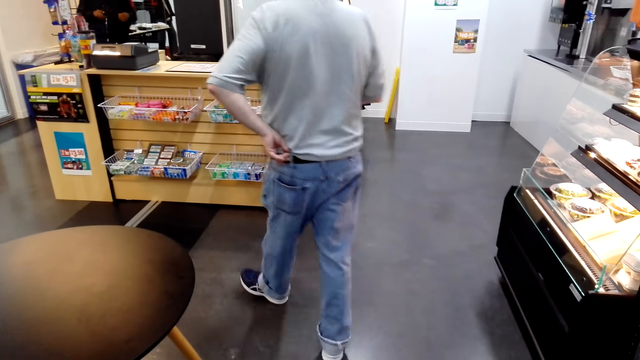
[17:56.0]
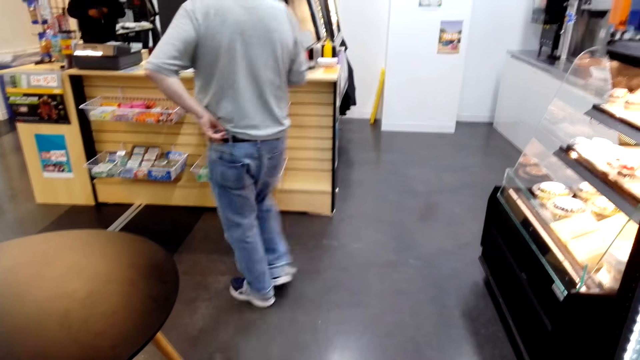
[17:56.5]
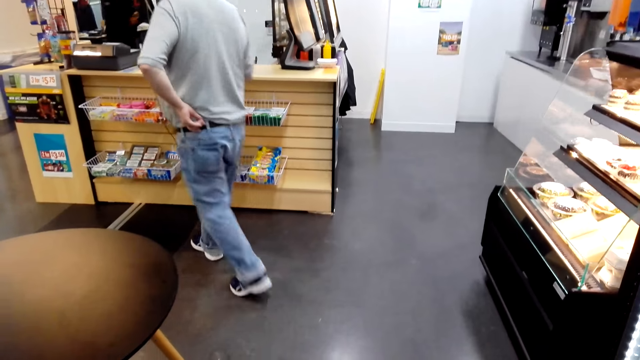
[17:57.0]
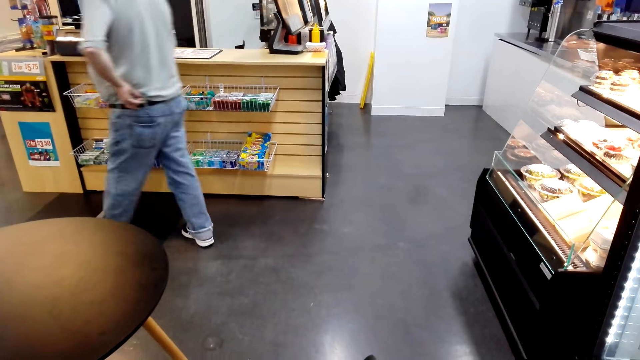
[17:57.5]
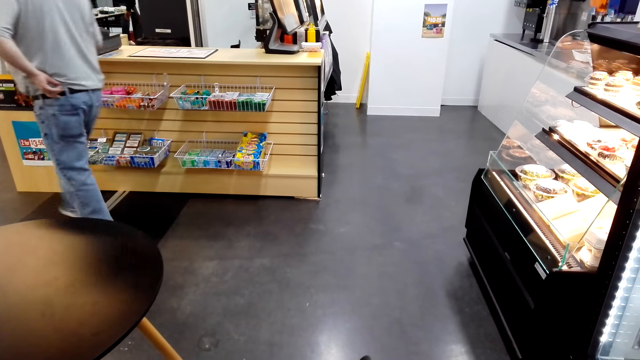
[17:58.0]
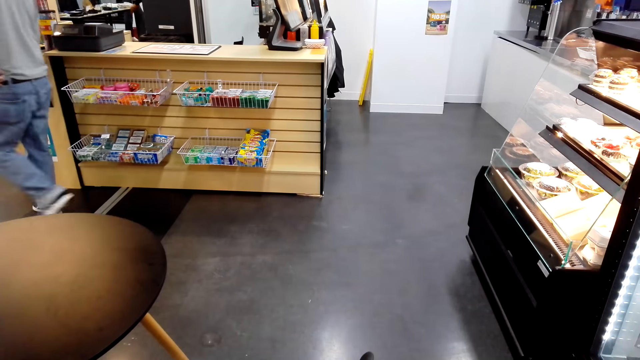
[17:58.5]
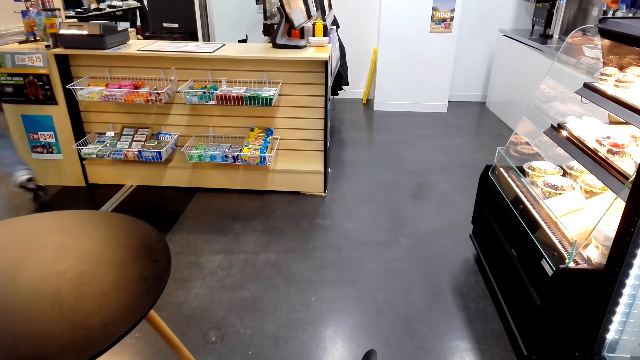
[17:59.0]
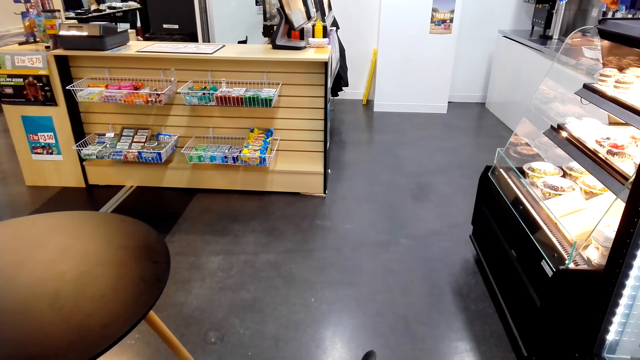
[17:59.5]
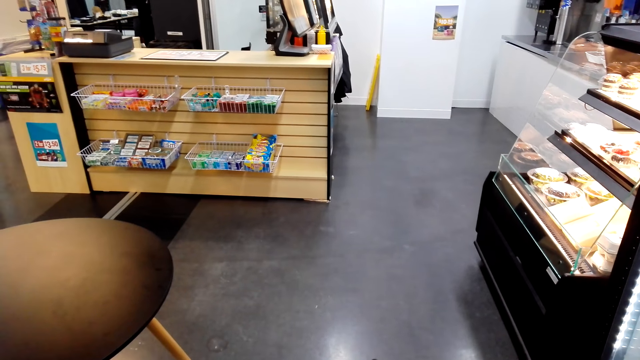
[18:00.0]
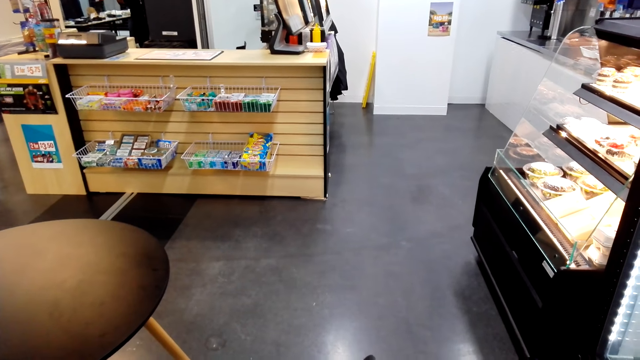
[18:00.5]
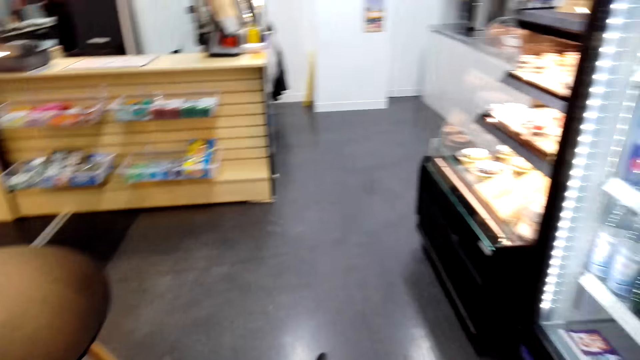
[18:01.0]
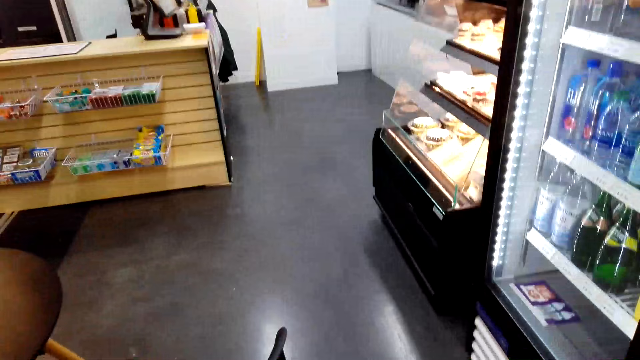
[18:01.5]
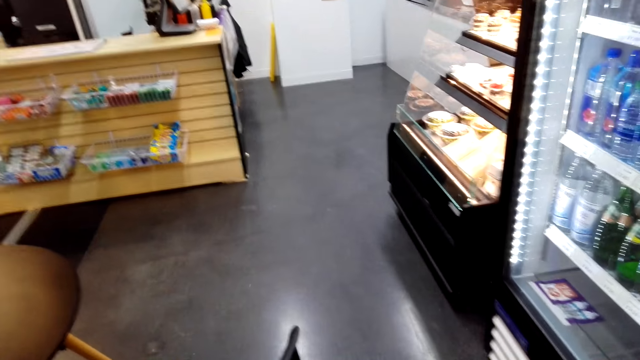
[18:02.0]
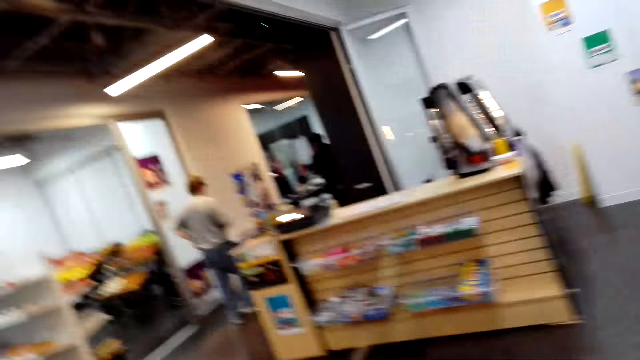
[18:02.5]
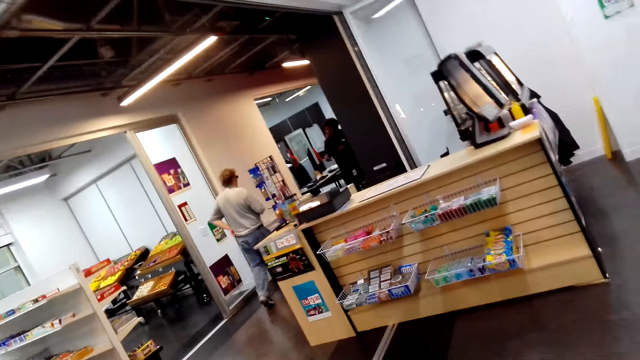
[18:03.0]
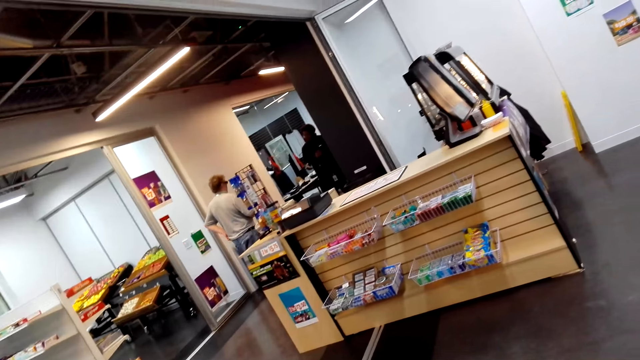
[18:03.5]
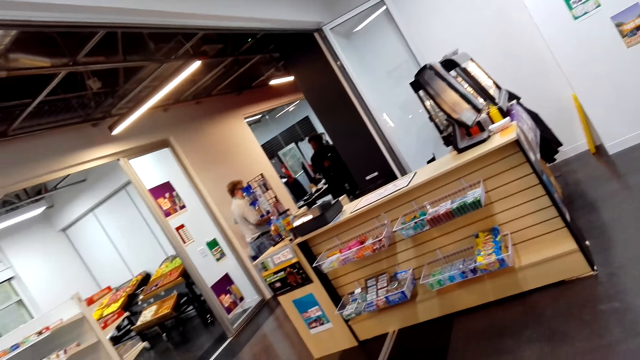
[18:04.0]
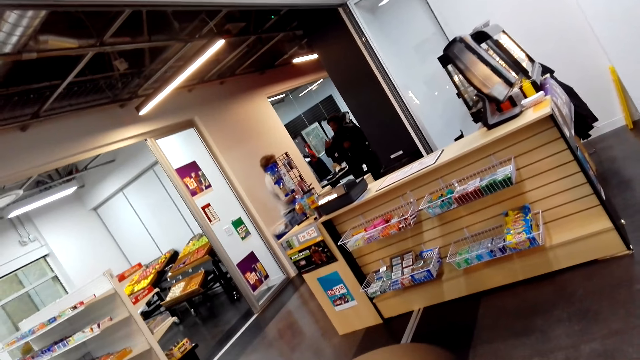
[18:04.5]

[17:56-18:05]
A man walks towards the counter.

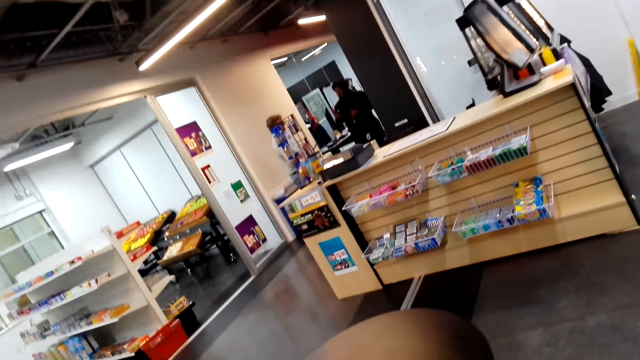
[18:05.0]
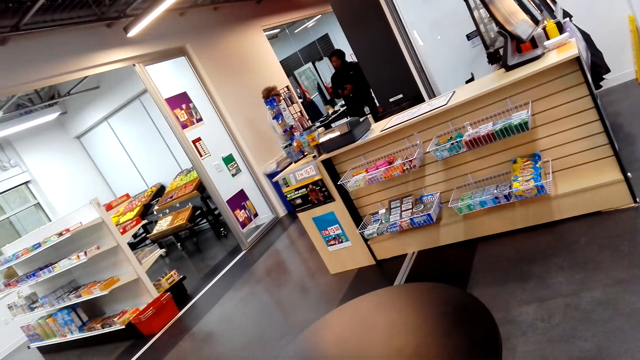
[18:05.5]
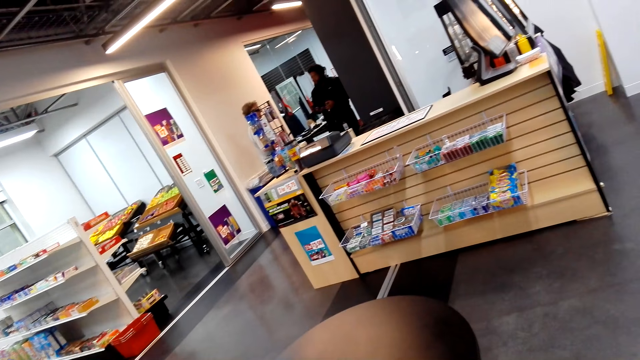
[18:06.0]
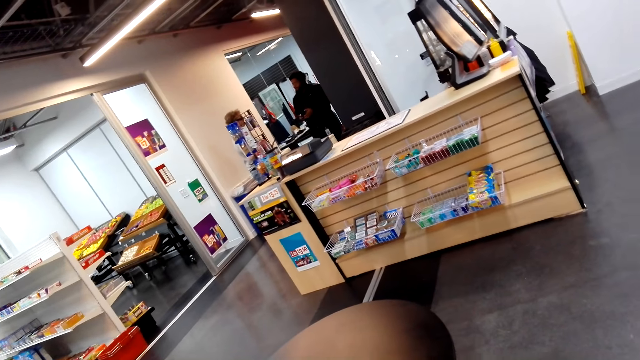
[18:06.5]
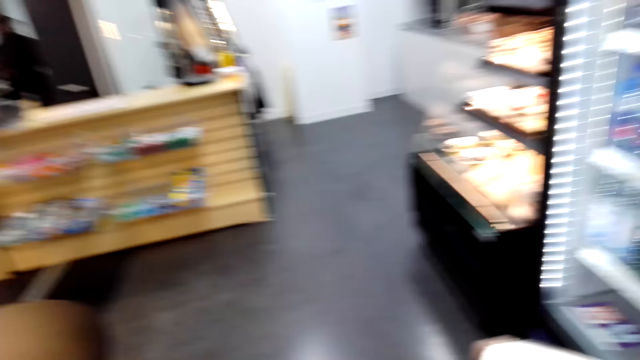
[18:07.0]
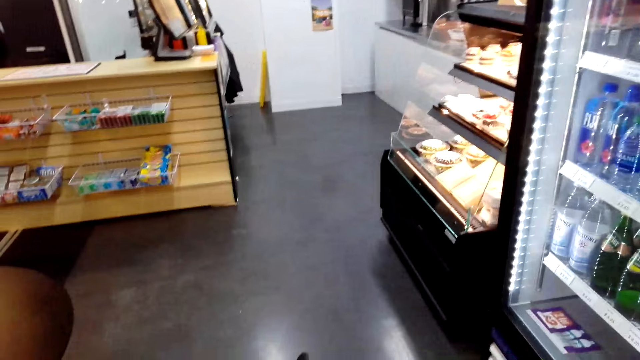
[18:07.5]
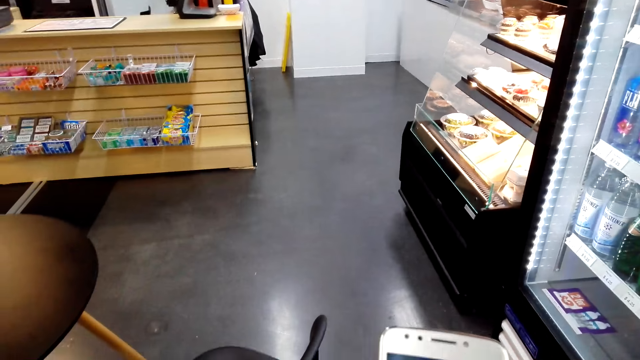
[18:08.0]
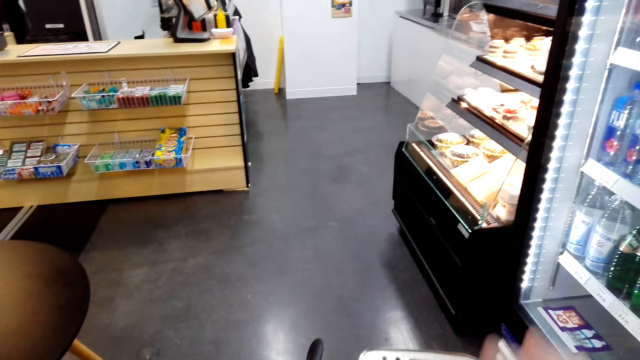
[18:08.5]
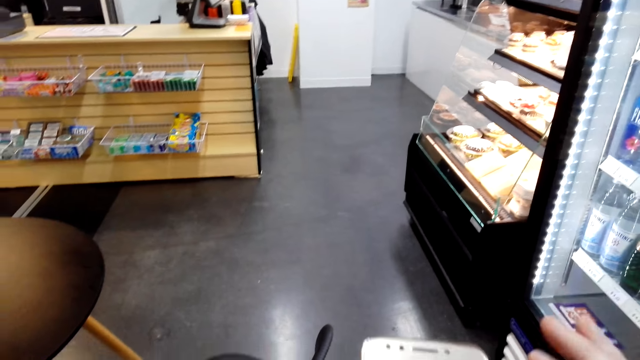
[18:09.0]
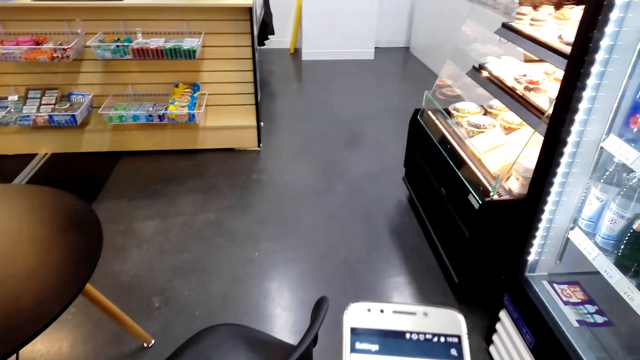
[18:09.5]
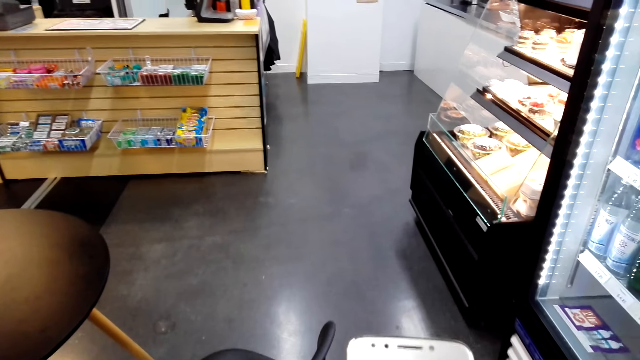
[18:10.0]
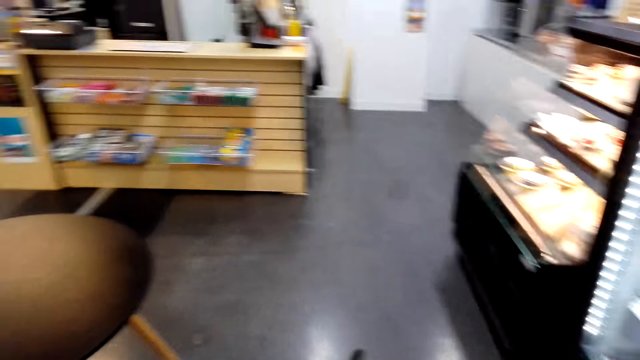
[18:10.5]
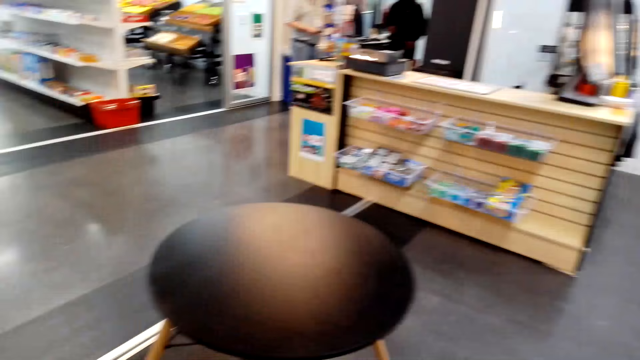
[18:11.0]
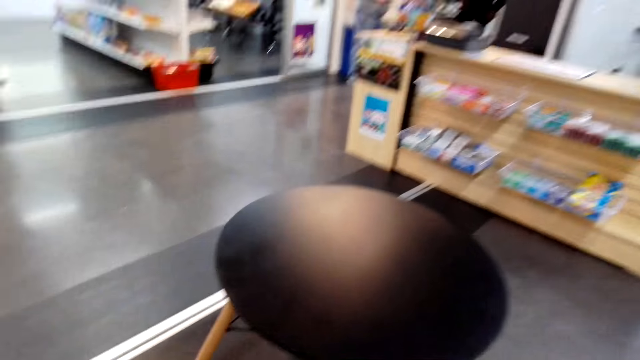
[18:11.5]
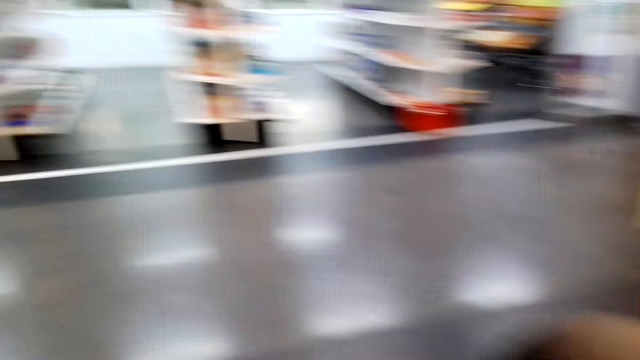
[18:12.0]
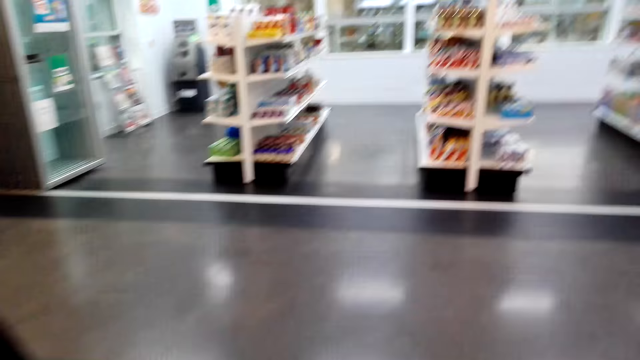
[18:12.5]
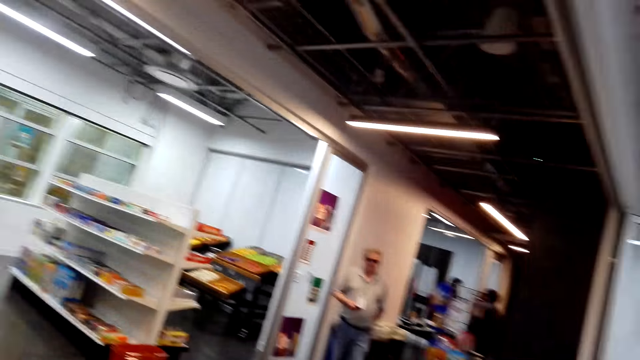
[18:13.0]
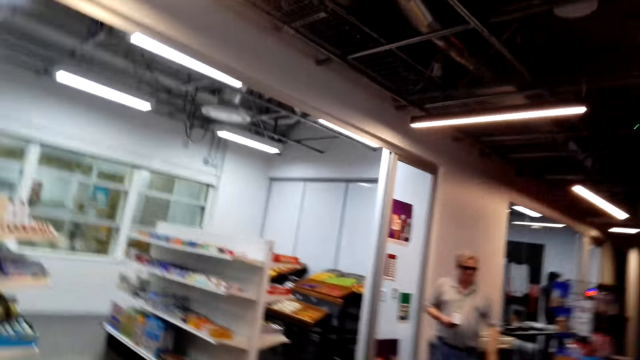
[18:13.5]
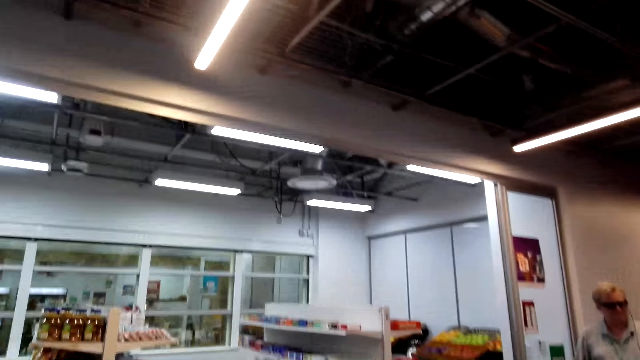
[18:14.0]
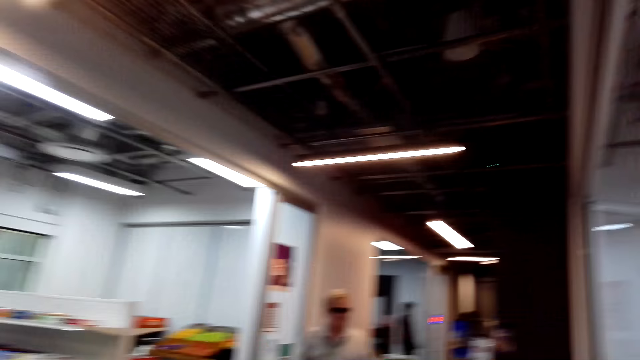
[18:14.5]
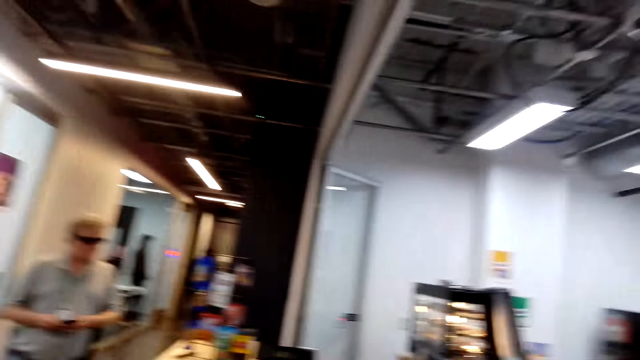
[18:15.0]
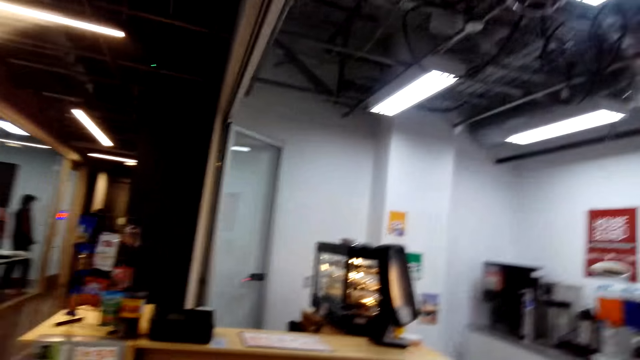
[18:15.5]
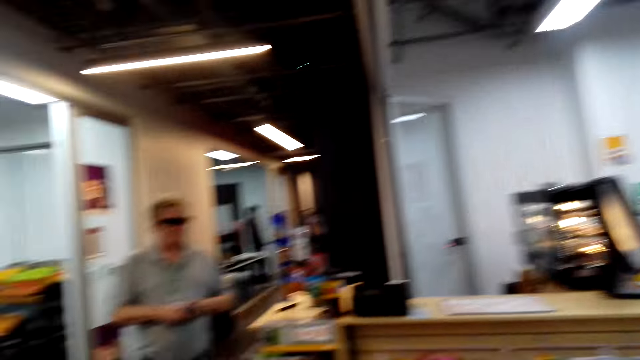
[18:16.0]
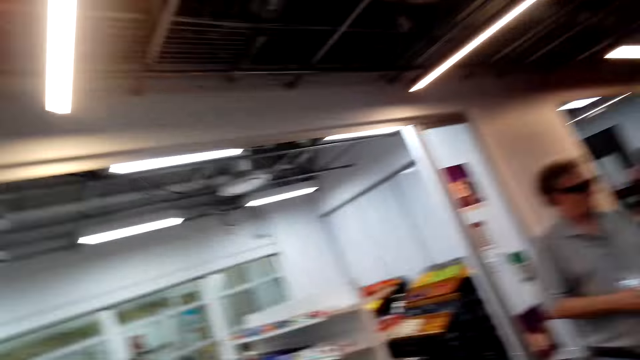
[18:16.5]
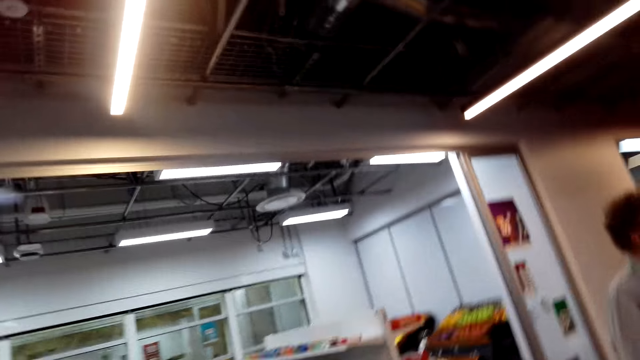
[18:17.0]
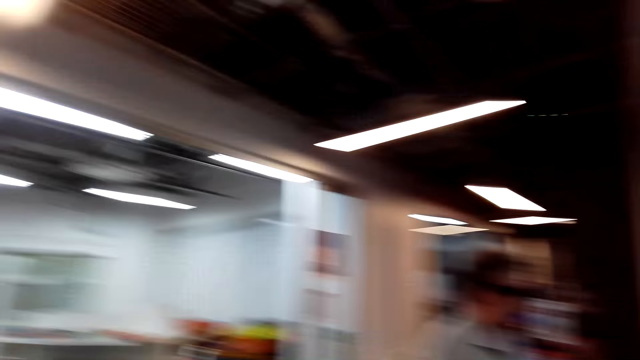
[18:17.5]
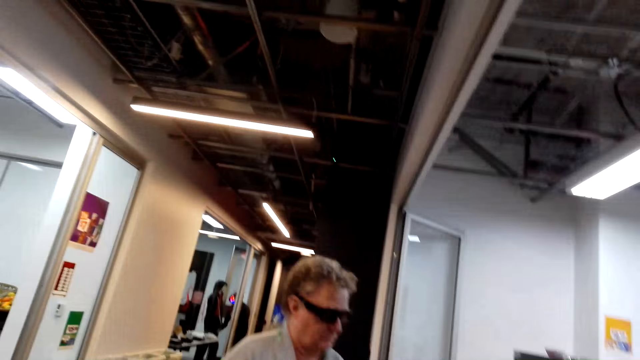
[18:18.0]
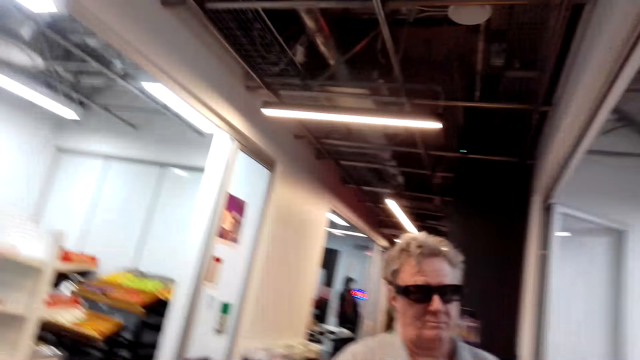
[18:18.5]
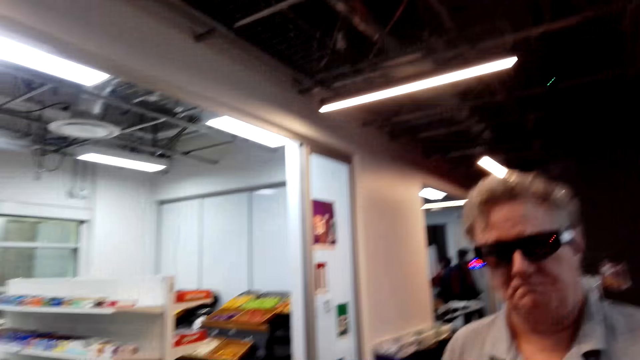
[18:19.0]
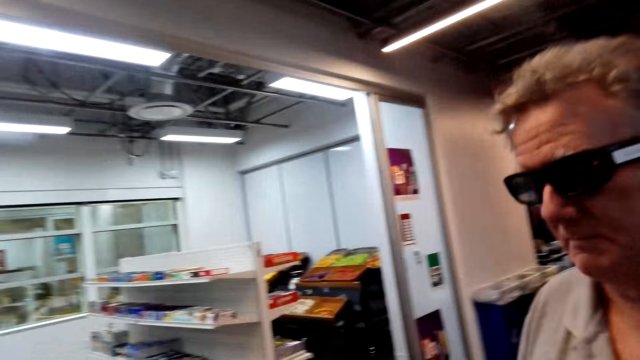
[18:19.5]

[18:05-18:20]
The camera wearer looks around. They scroll the phone. They walk around. A man walks around. The camera wearer speaks. They walk around.
